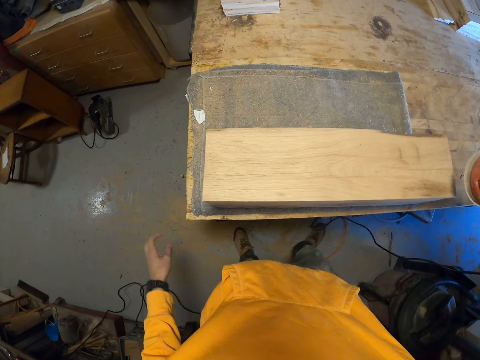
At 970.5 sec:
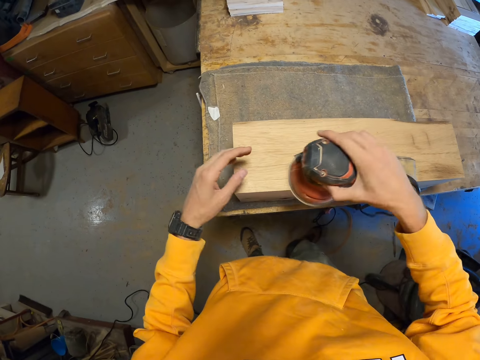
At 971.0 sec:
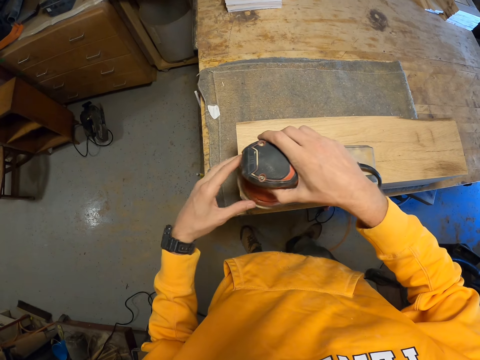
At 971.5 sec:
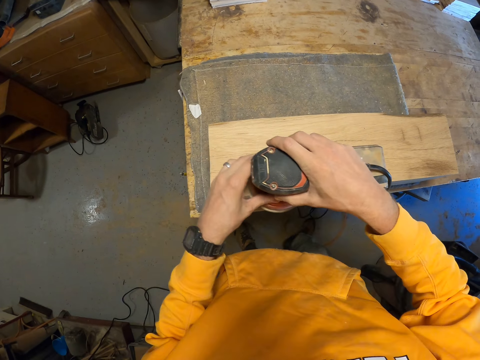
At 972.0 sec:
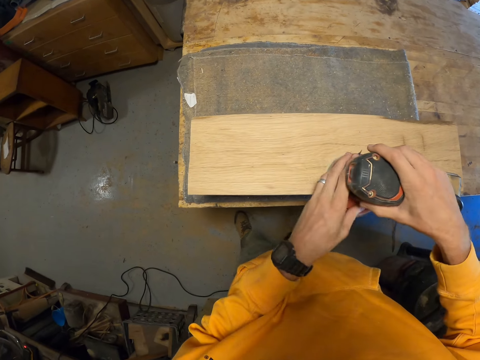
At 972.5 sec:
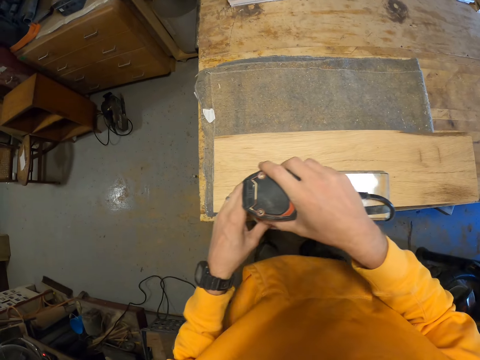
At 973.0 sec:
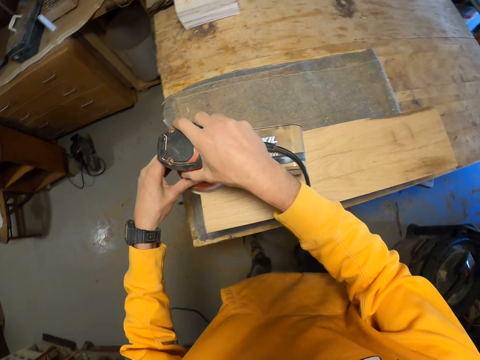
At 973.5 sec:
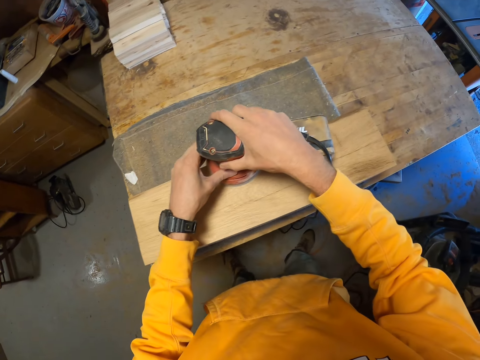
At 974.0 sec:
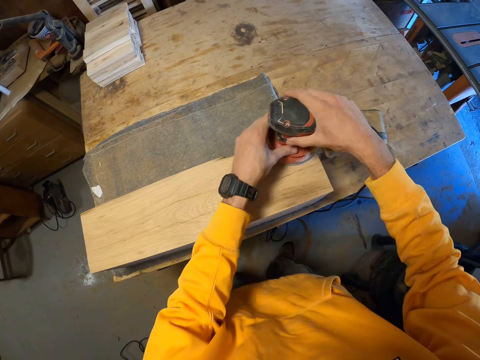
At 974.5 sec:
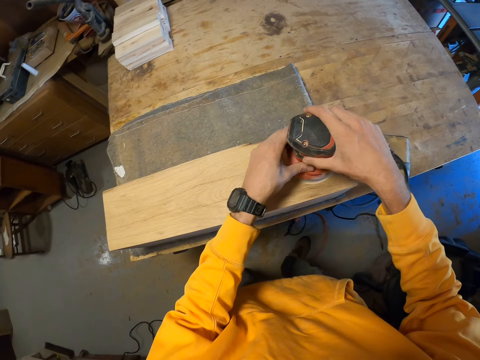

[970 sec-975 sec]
The camera wearer picks up the sander machine from the workbench. They smoothen the timber surface with the sander machine.
